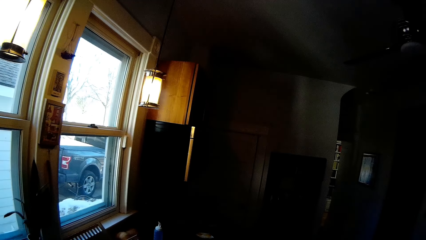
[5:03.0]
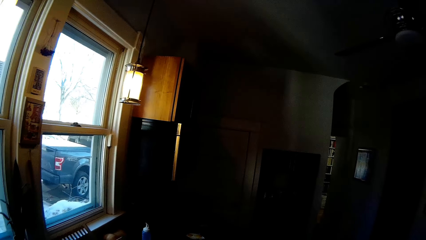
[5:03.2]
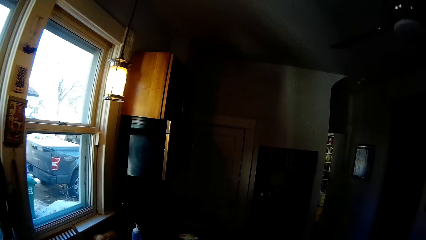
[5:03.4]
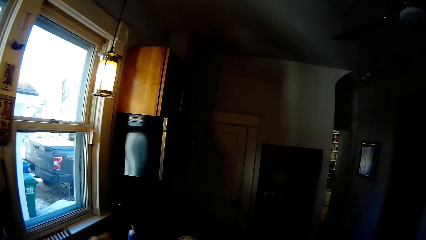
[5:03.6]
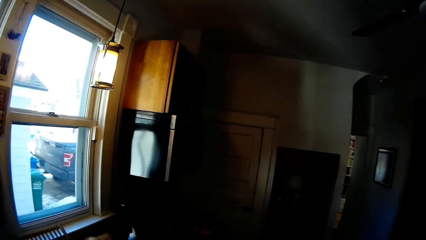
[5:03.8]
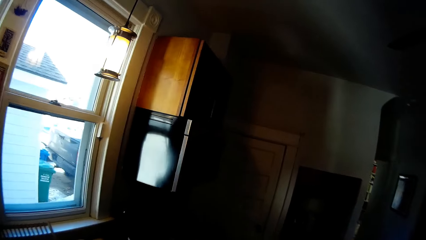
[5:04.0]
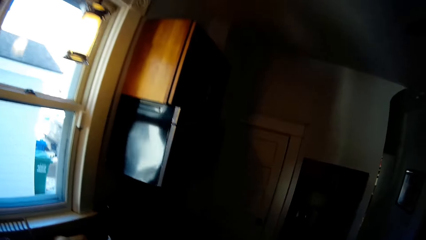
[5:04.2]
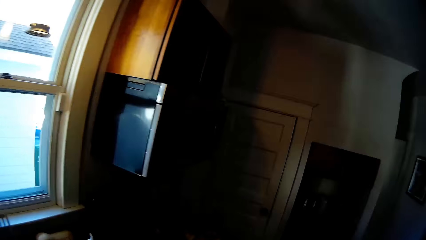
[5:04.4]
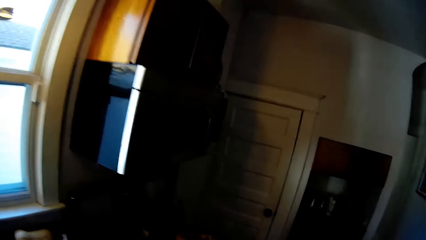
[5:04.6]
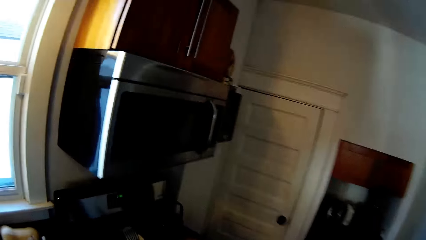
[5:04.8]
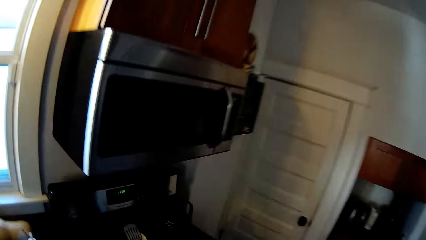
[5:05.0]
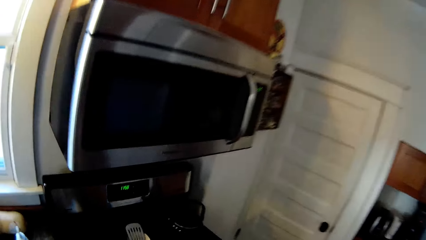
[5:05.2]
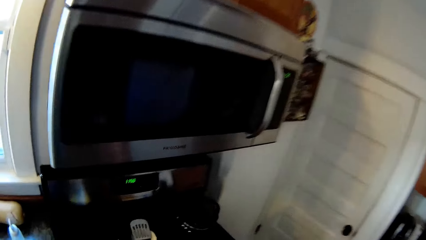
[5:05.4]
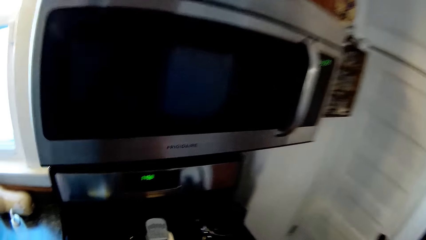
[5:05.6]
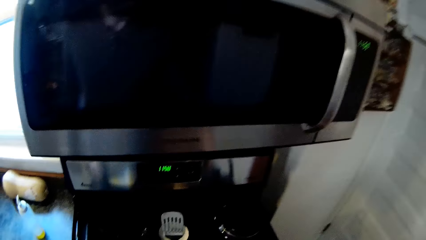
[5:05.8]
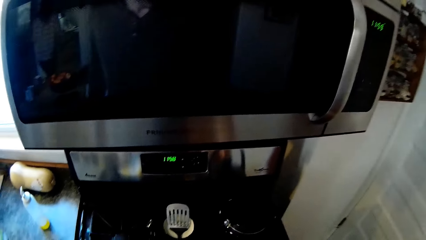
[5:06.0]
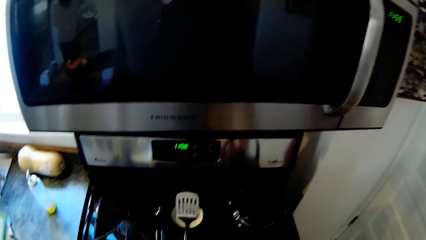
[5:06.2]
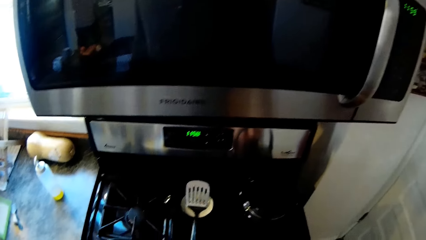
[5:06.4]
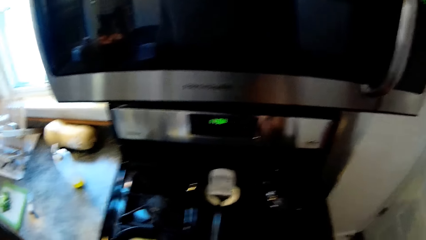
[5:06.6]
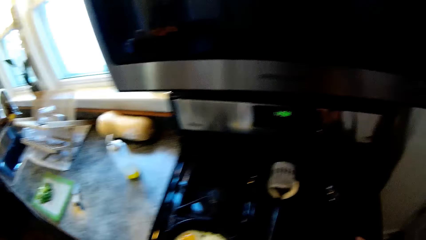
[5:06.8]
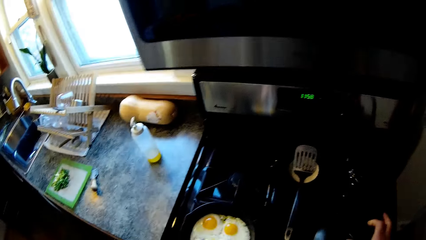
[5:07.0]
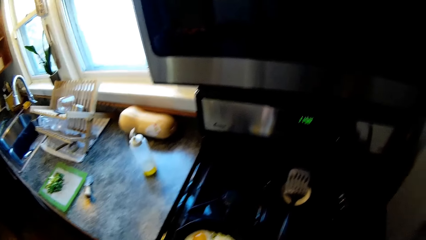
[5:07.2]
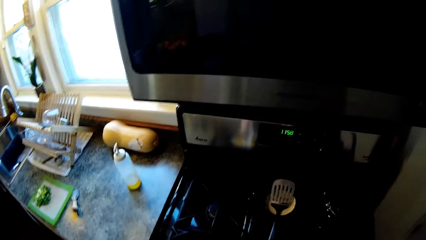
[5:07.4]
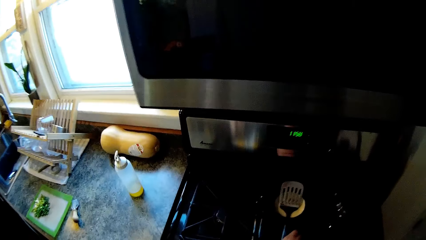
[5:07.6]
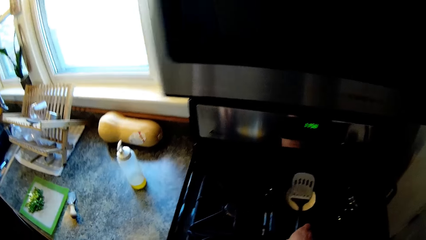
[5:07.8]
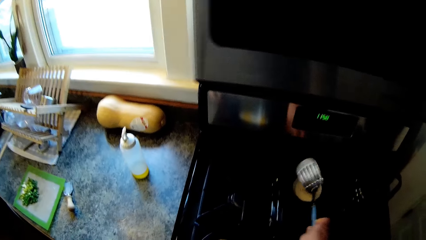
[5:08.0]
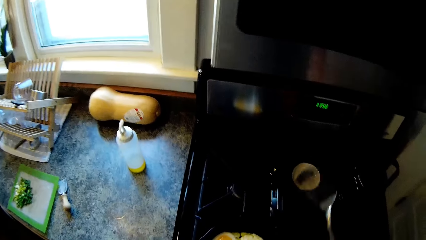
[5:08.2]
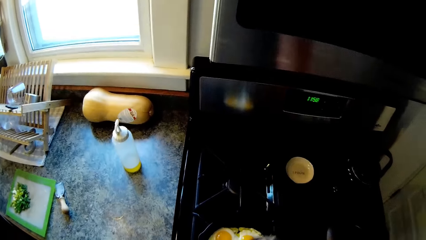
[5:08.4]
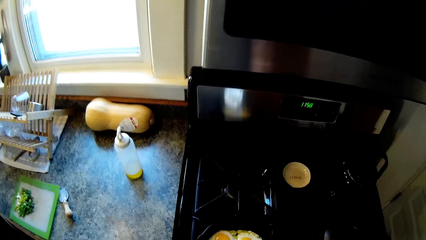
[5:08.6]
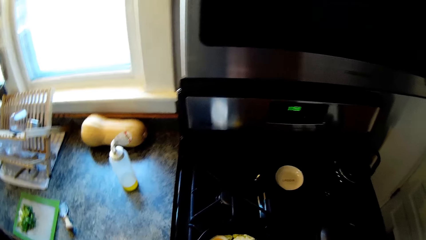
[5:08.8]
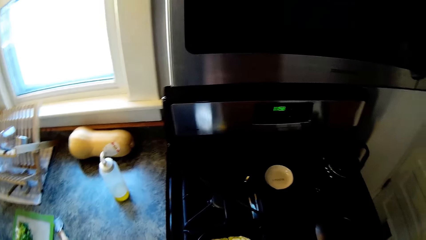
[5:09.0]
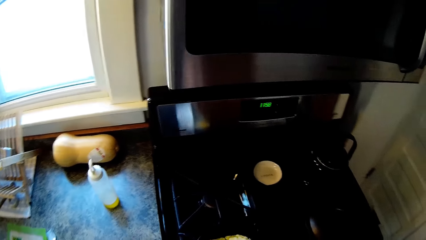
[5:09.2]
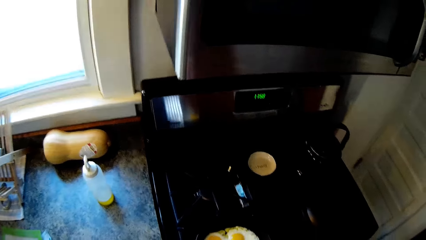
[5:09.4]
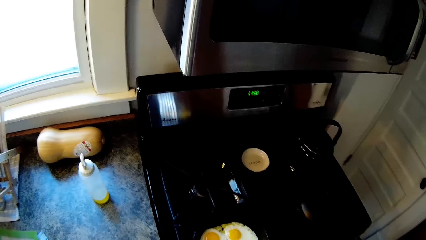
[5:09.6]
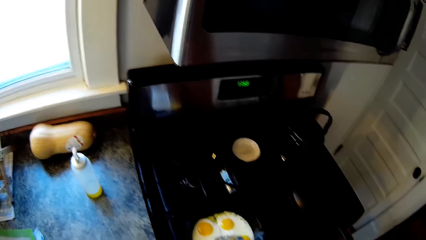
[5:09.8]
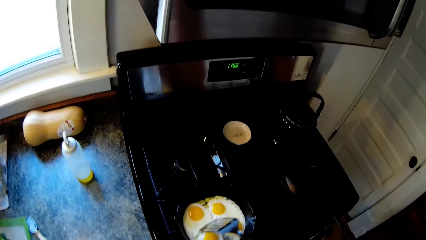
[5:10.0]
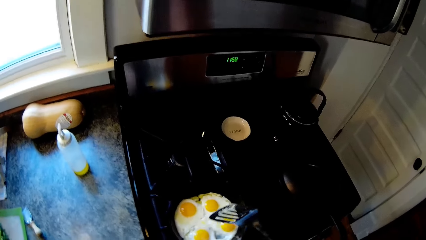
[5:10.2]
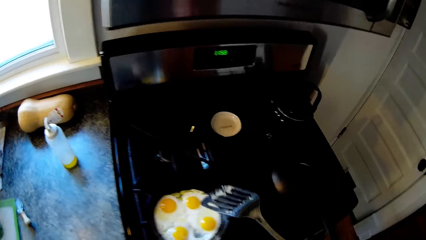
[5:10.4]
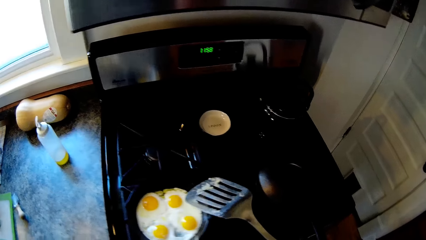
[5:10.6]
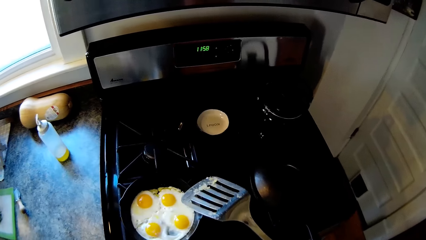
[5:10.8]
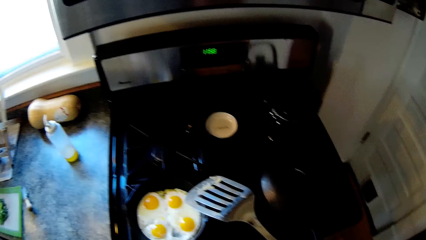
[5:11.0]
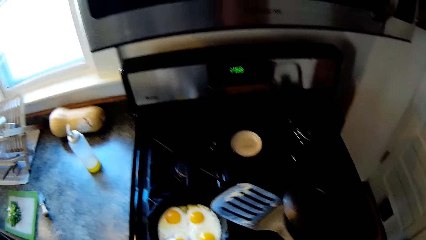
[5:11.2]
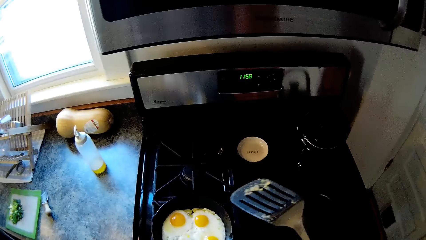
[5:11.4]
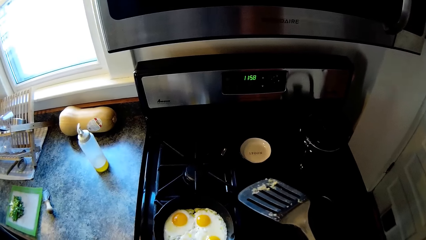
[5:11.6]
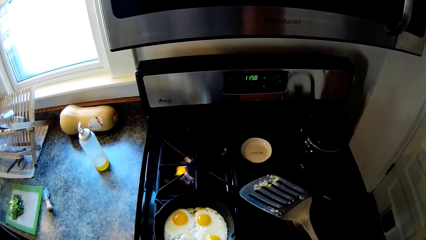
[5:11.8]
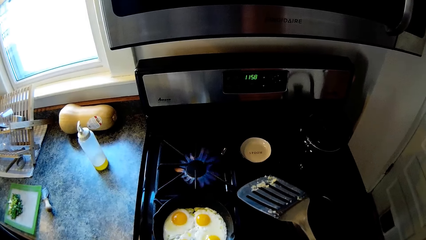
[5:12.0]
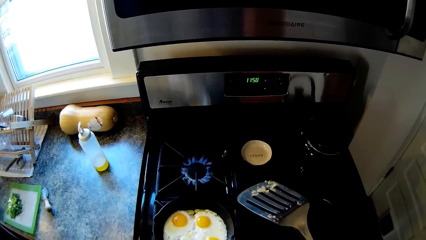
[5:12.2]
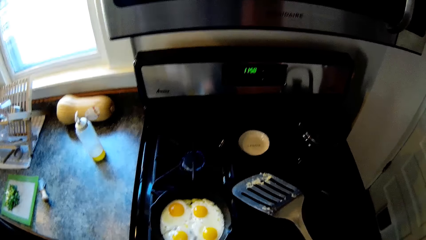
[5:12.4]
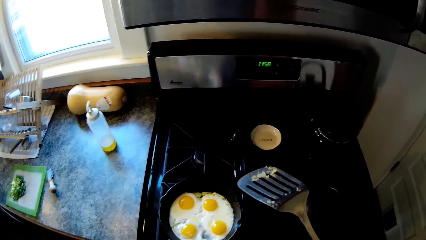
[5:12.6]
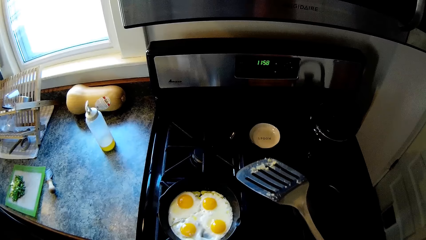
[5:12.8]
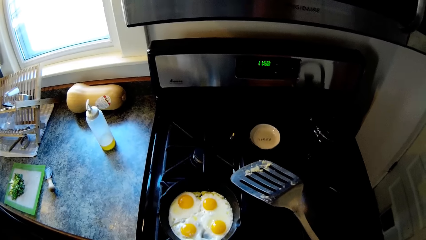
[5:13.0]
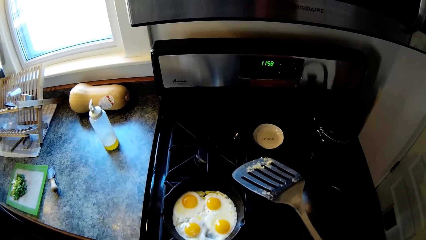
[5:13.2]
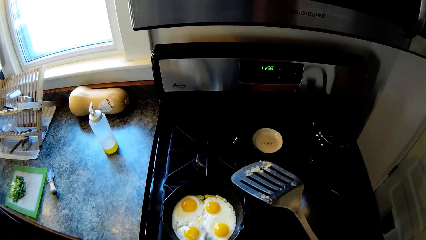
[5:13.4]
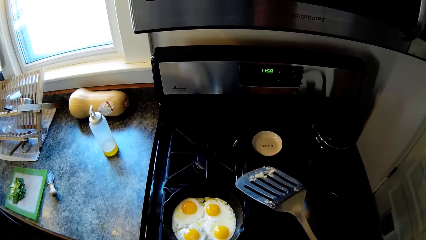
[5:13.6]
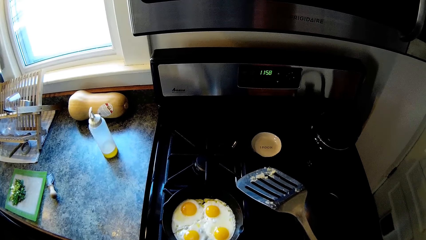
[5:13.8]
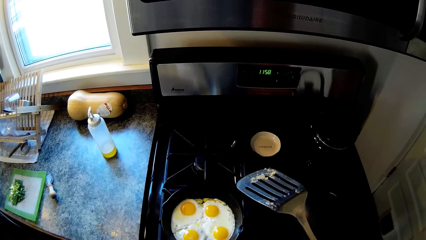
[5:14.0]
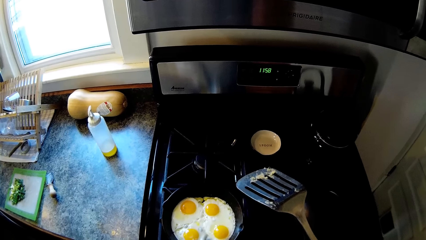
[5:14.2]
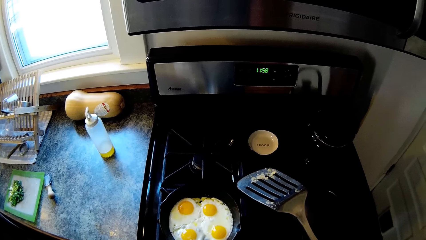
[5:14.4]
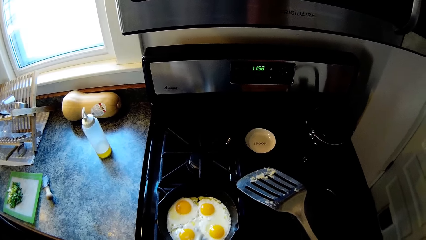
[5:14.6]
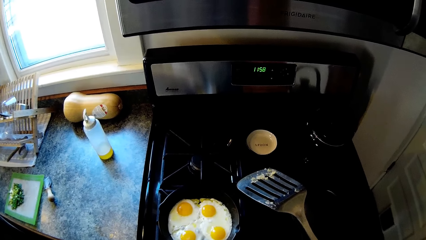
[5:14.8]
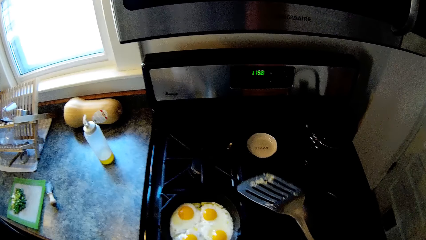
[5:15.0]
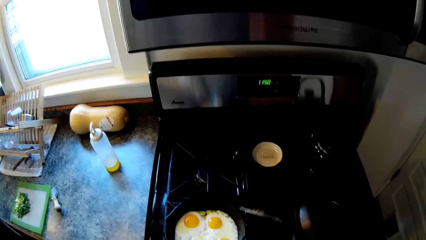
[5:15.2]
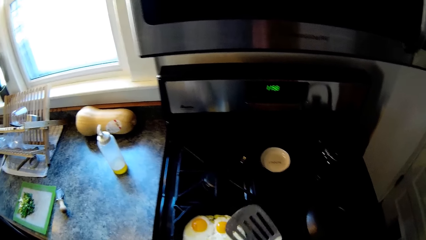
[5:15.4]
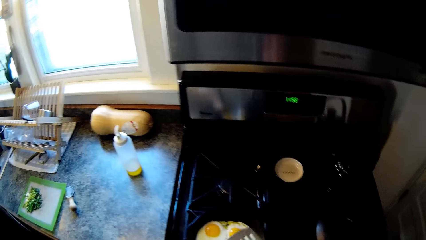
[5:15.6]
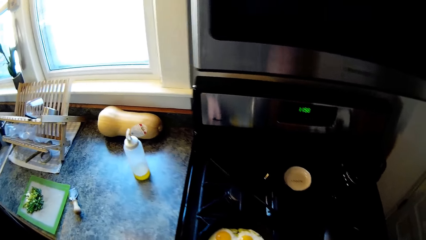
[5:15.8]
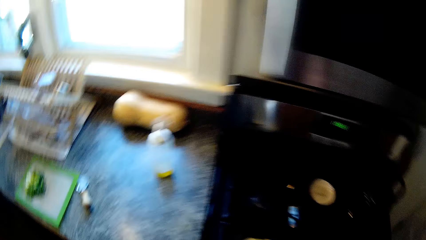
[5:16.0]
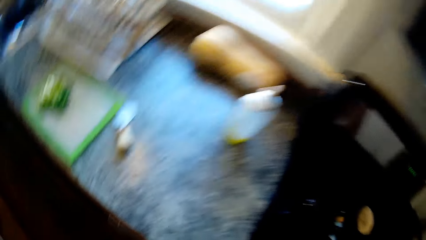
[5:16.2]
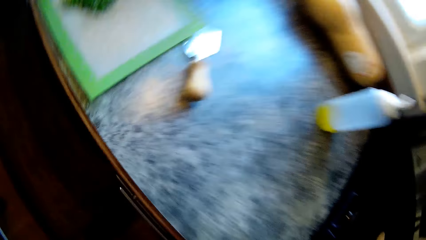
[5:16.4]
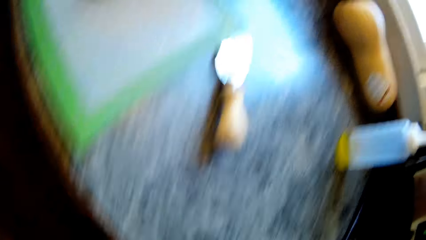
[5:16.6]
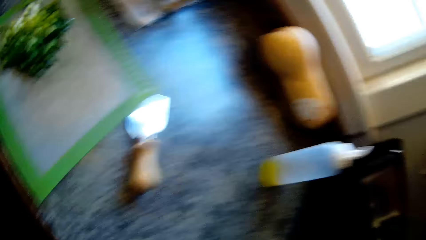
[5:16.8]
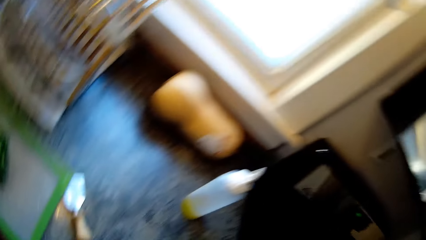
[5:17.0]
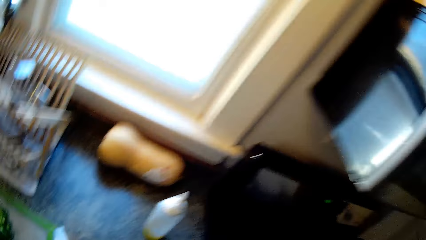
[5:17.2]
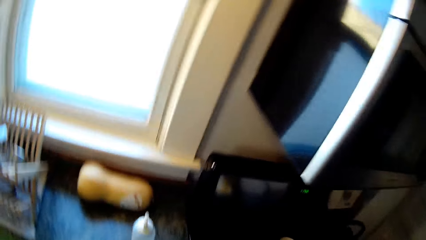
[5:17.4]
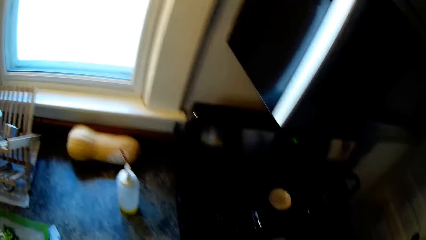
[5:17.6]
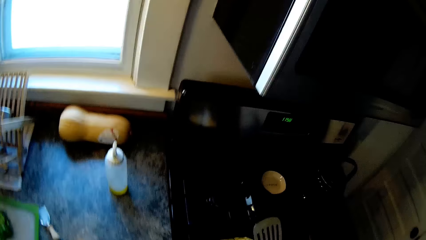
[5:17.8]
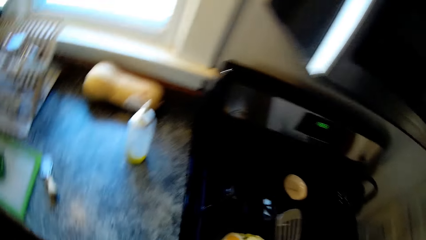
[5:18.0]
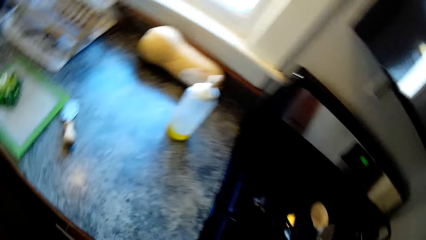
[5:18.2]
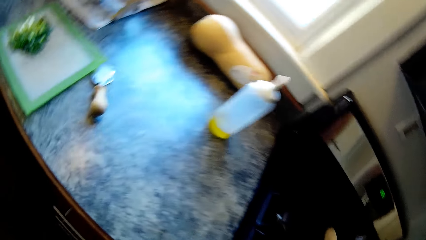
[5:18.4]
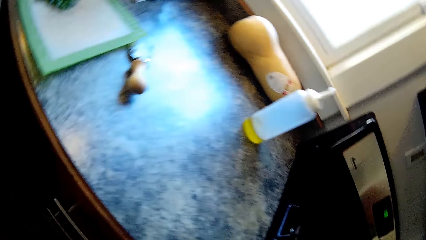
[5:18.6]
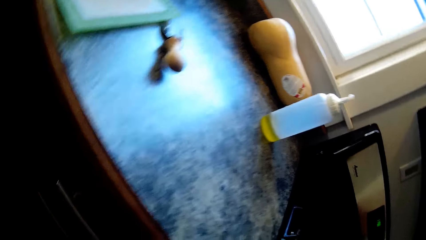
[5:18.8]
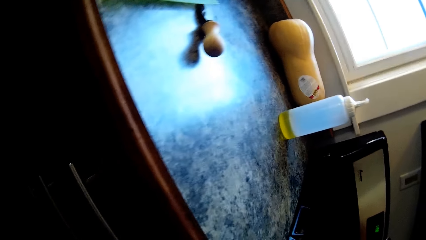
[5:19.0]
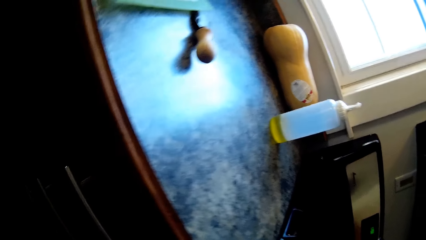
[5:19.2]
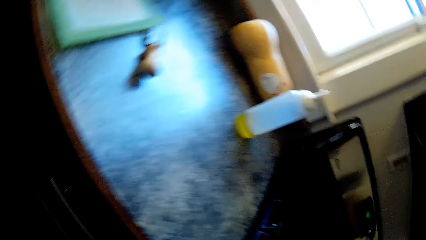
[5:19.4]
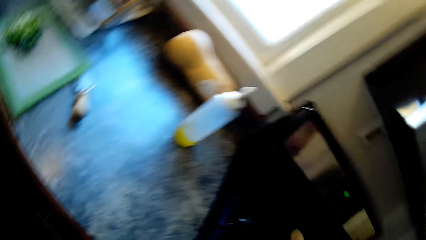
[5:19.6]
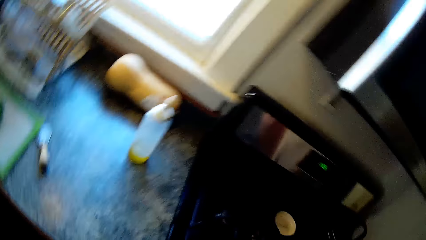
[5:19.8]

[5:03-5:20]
The camera wearer moves towards the cooker. He raises his right finger. He picks up a spatula spoon on the cooker with his right hand. He fries eggs in a pan on the cooker with the spatula spoon in his right hand. He touches the omelet with the spatula spoon in his right hand. He raises the spatula spoon. He lights the cooker. He switches off the cooker. He looks at the cooker. He puts the spatula spoon on top of the omelet. He looks around. He interacts with the woman.
